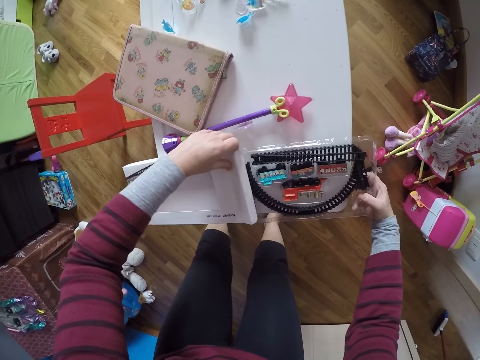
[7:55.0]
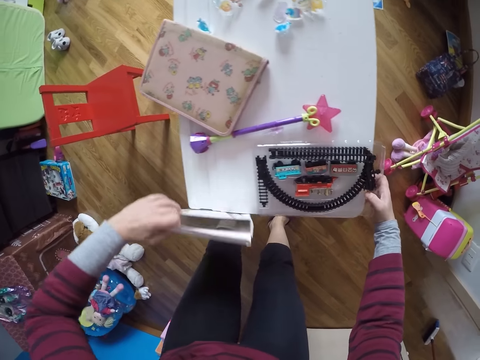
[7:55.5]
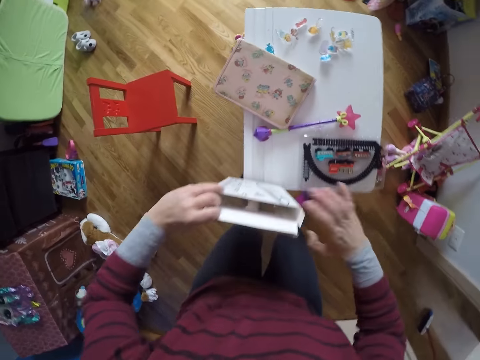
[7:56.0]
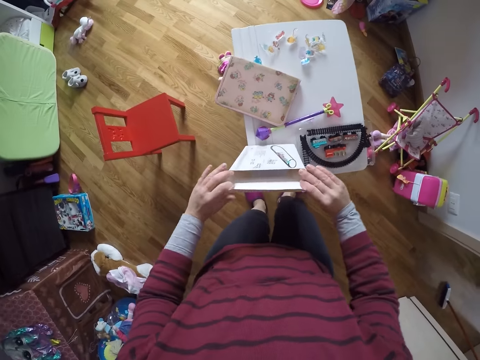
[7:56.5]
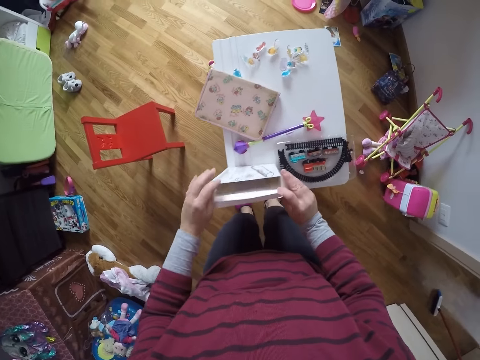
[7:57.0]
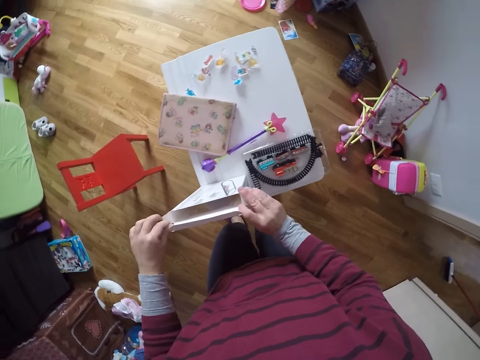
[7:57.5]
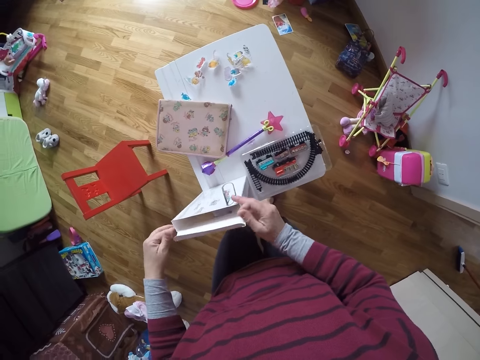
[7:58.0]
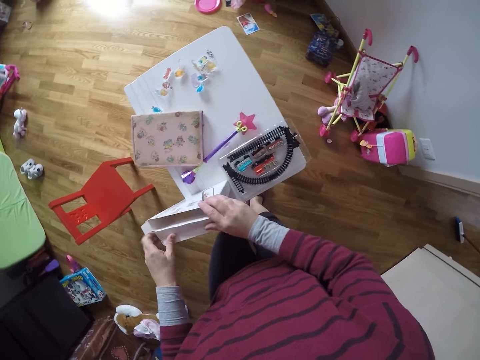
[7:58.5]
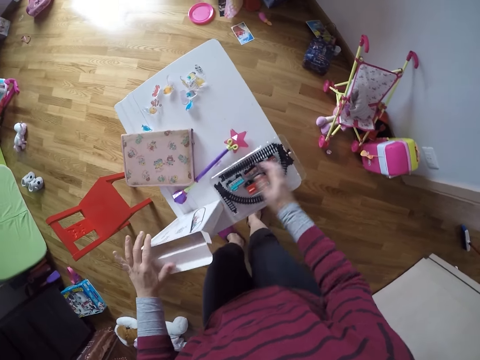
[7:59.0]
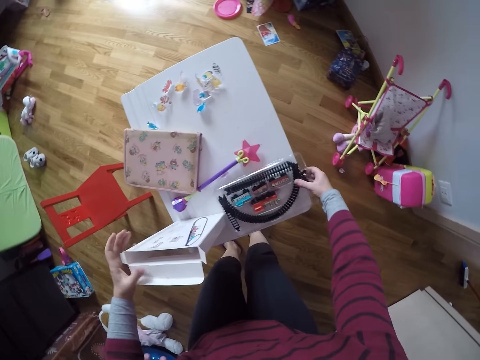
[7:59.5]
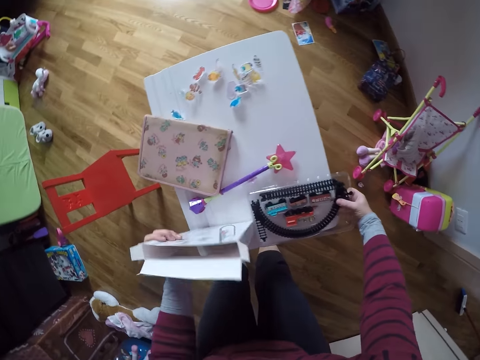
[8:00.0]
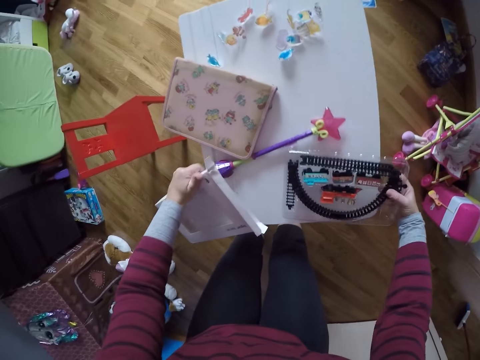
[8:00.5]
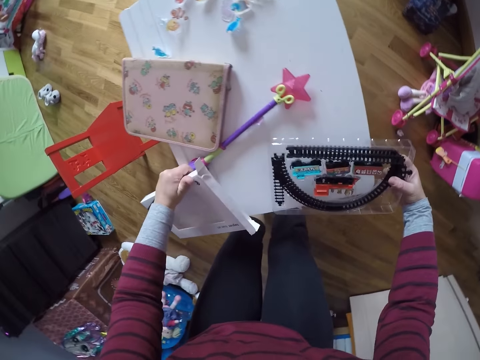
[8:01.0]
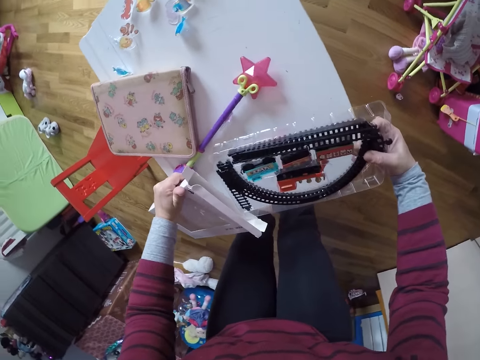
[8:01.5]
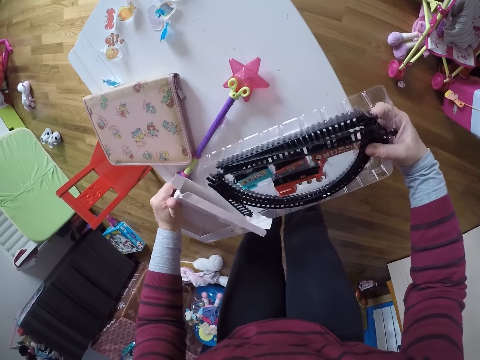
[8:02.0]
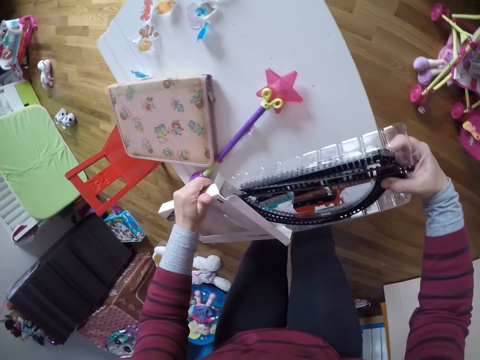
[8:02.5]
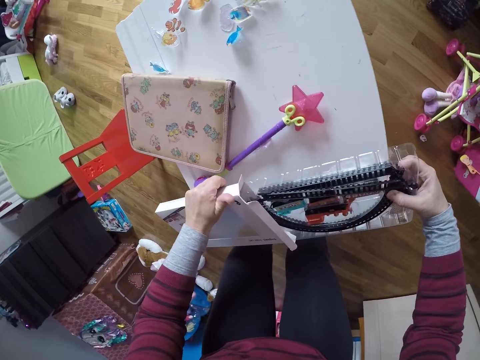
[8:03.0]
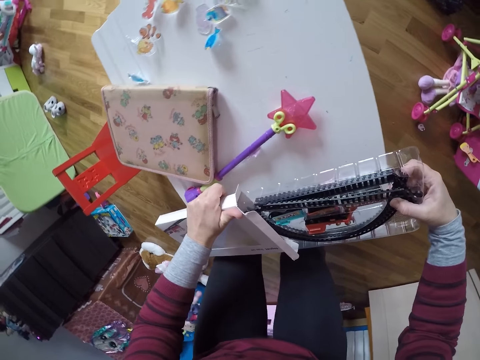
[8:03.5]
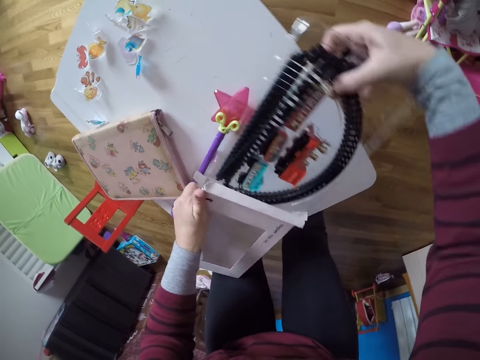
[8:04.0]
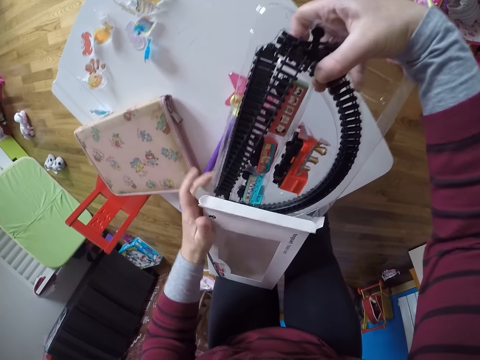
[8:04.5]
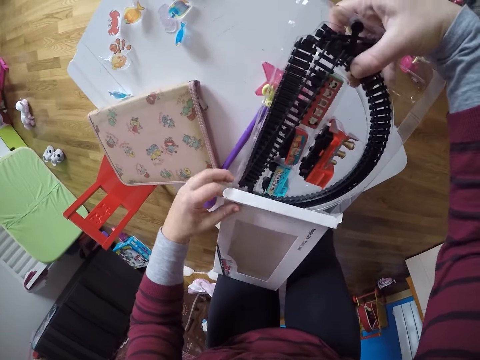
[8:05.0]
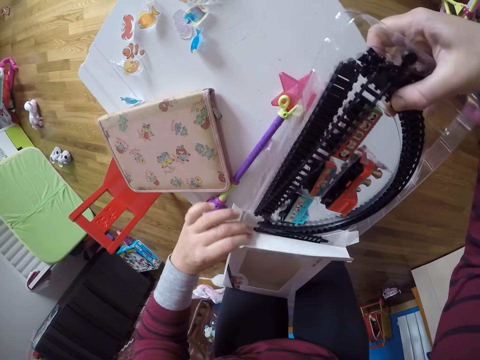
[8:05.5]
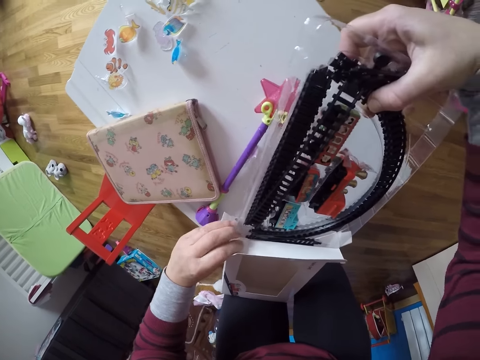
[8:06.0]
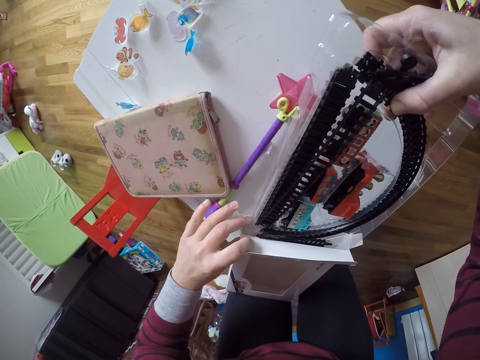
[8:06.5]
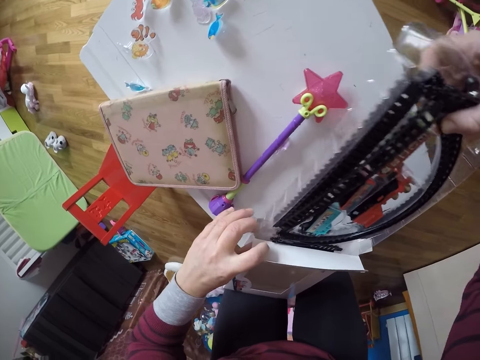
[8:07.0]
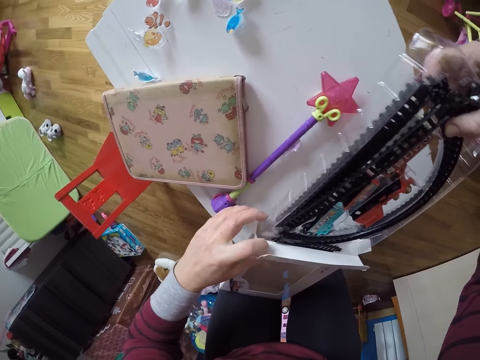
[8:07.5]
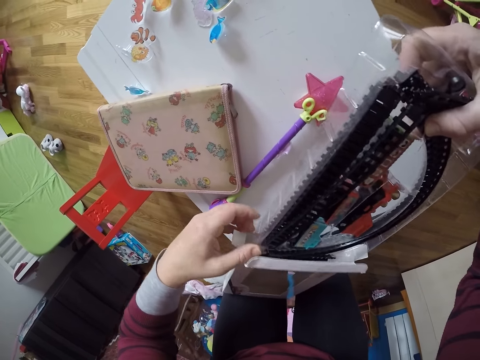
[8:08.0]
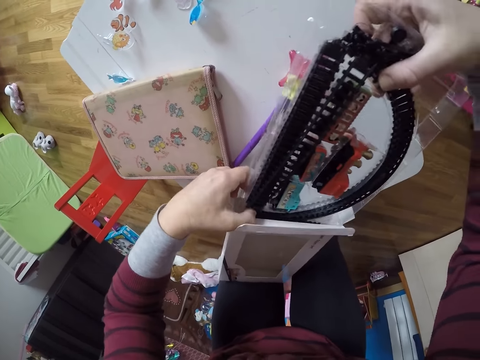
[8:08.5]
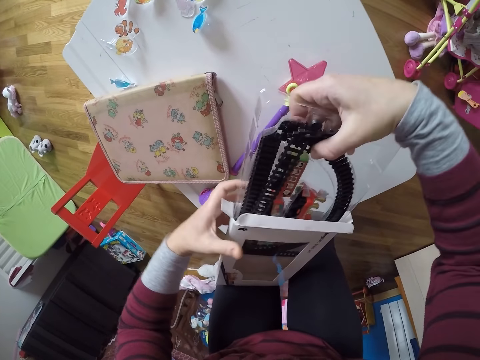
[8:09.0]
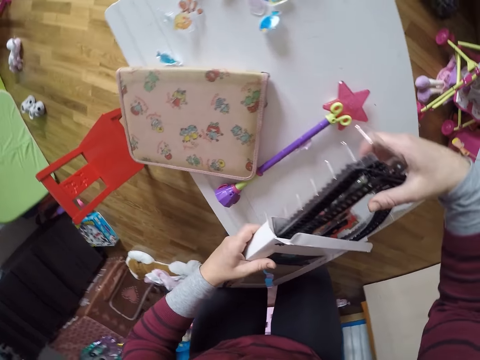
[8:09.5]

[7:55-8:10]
The camera wearer picks up the pack or box from the table with his left hand. He drops the train game set in his right hand on the table. He adjusts the pack cover with both hands. He picks up the train game set with his right hand. He puts the train game set in his right hand into the pack.

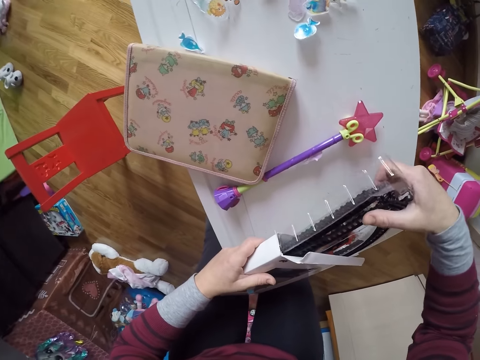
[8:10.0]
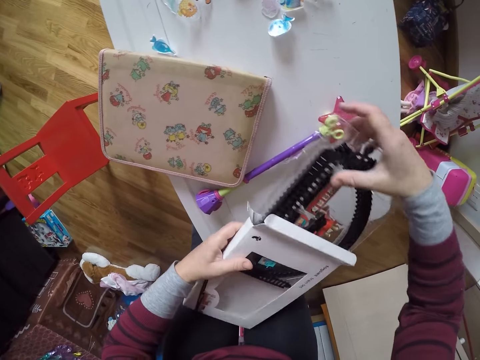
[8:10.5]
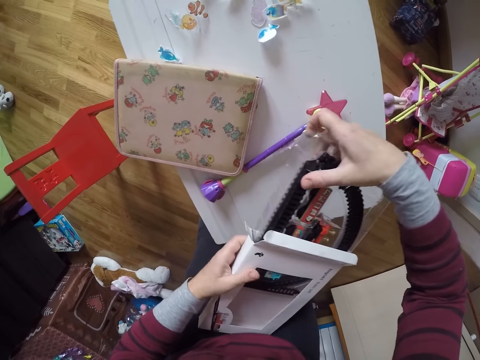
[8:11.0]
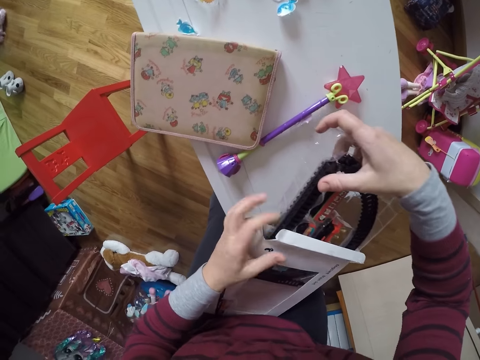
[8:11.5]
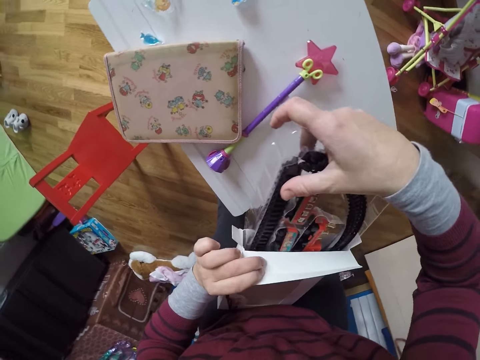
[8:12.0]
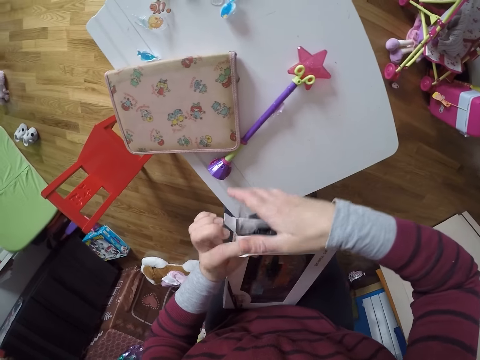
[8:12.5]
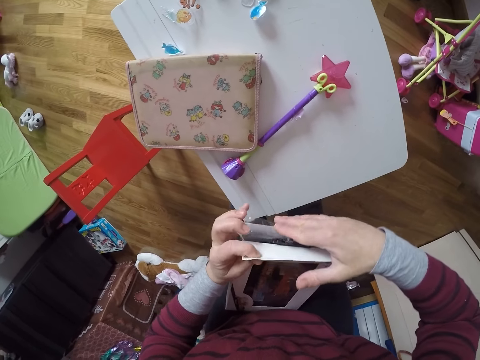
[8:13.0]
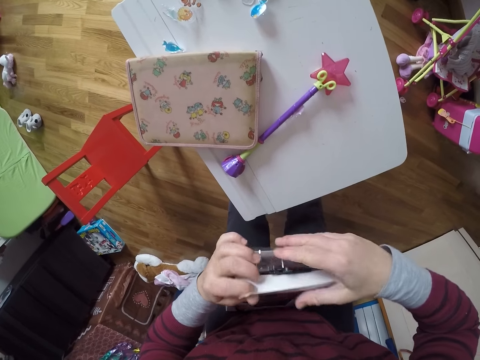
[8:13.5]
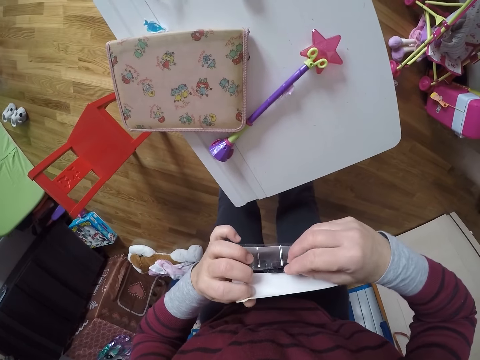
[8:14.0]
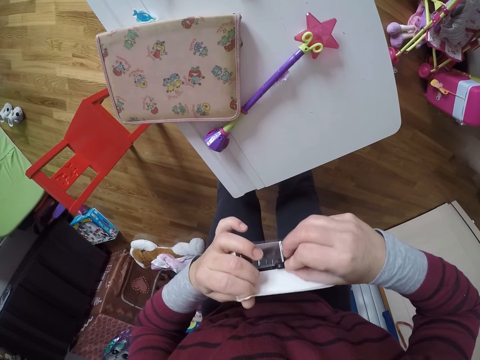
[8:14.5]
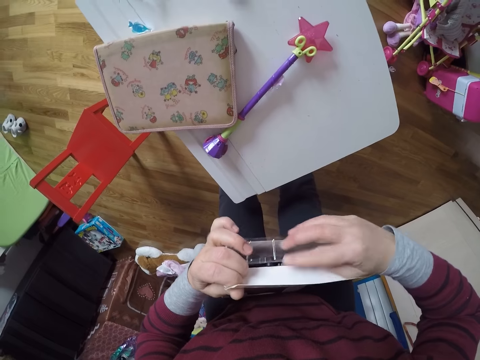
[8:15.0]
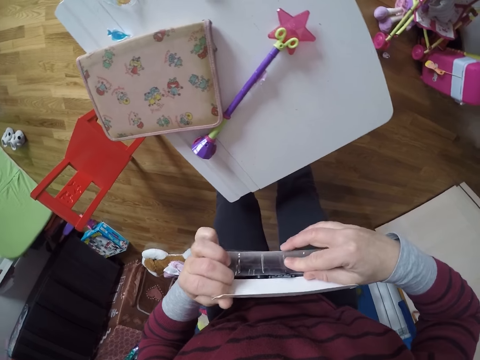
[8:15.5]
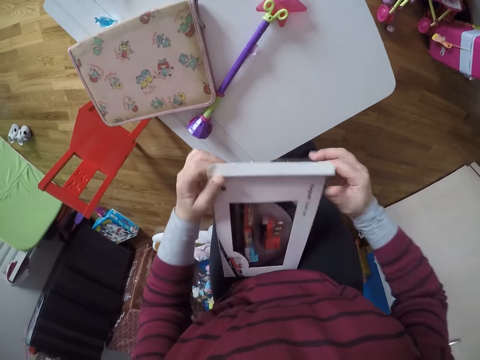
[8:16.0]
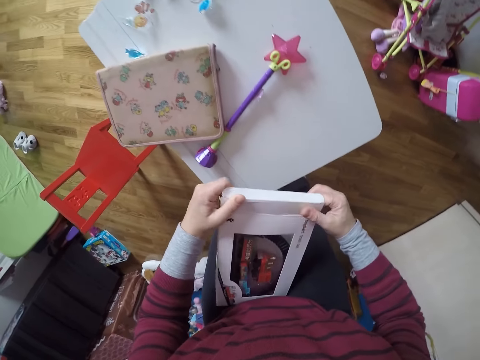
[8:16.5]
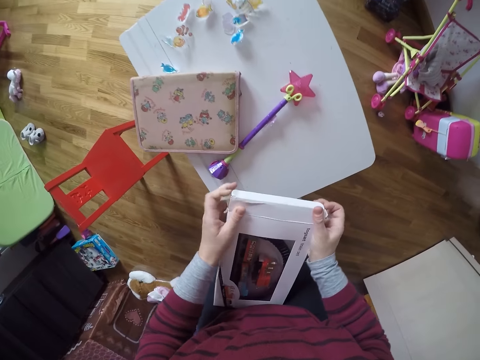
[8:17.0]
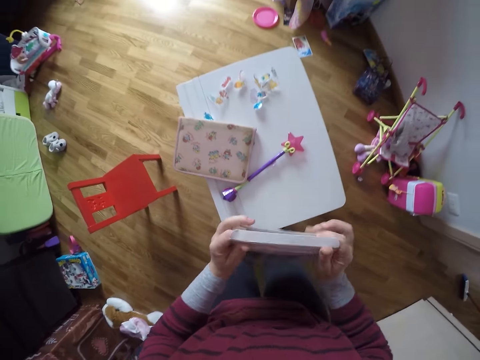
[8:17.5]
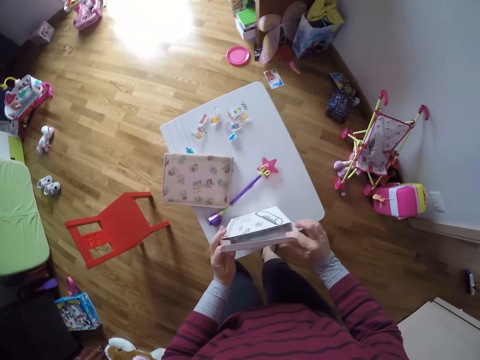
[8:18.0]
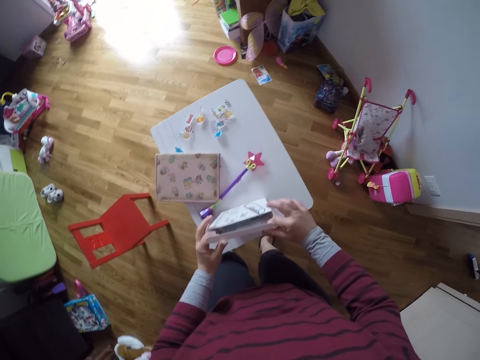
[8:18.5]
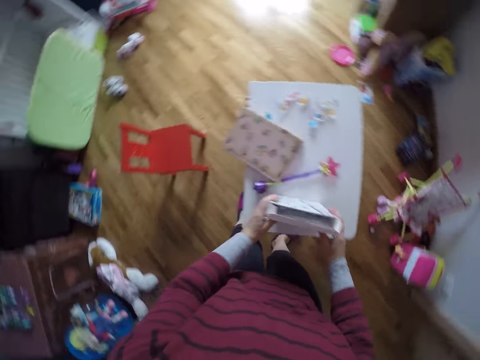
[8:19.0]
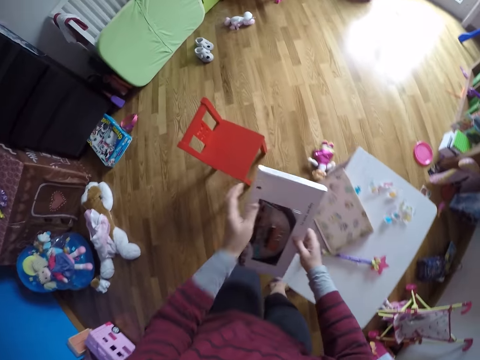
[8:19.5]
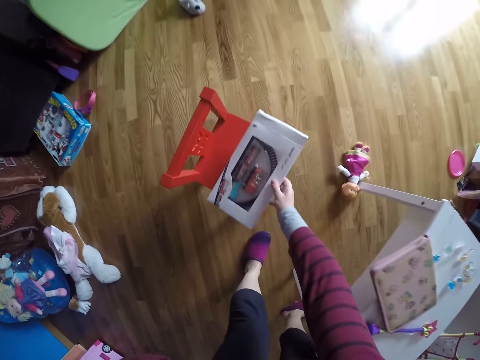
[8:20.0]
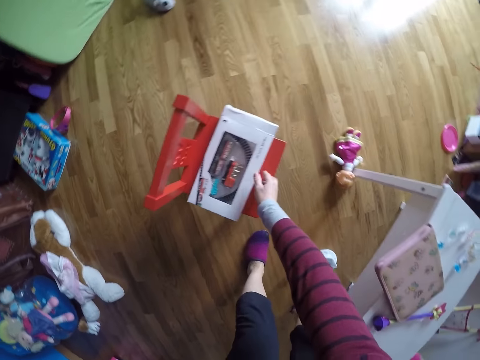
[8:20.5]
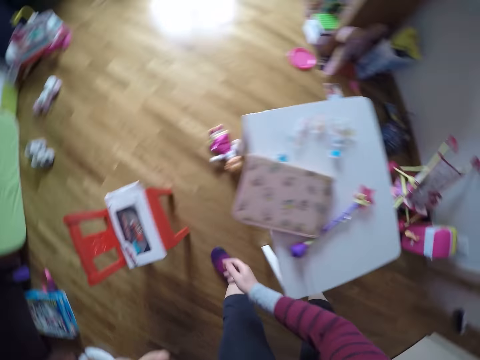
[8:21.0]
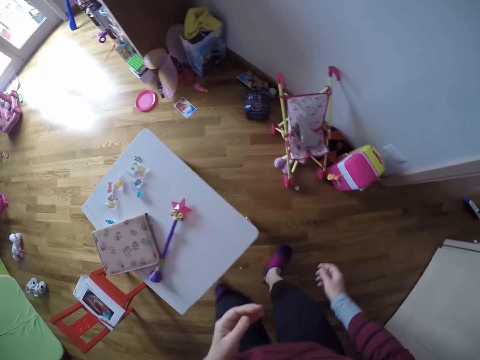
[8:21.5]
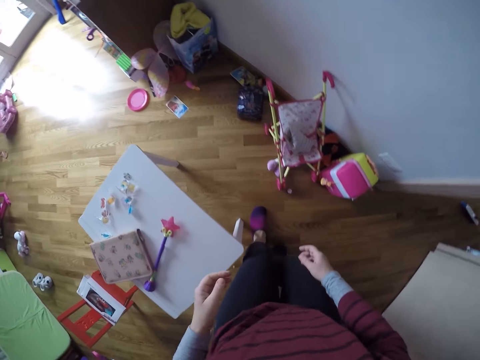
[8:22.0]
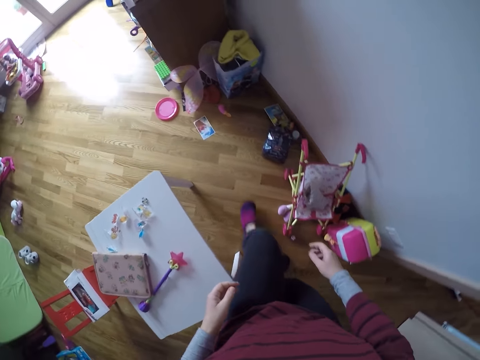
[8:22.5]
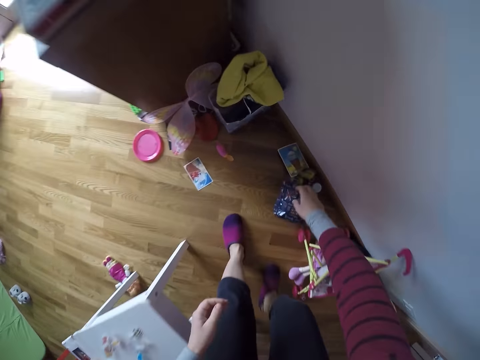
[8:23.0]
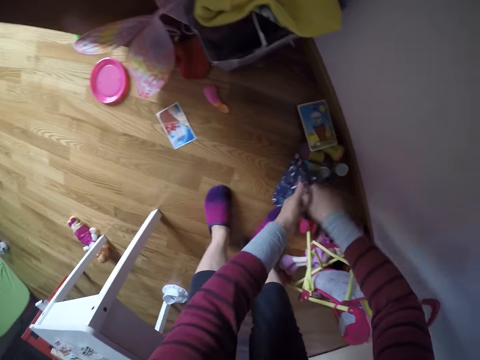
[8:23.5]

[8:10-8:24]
The camera wearer closes the box. He places the box on the table. He picks up the box from the table and places the box on the table. He drops the pack on the chair with his right hand. He turns around the room.
